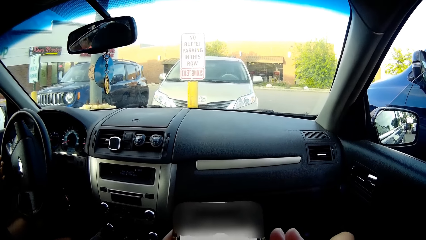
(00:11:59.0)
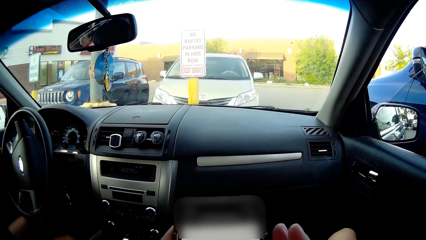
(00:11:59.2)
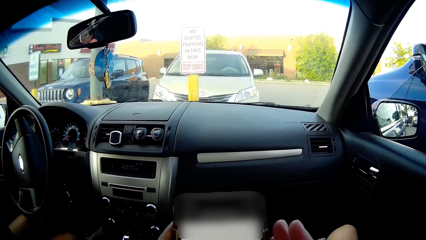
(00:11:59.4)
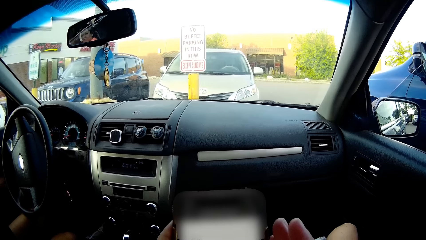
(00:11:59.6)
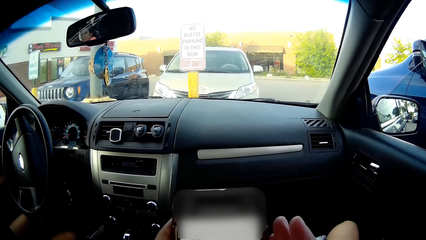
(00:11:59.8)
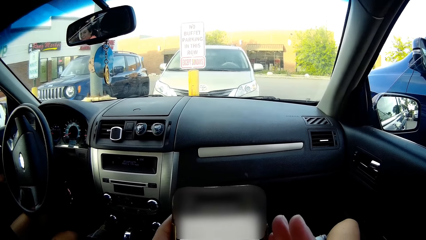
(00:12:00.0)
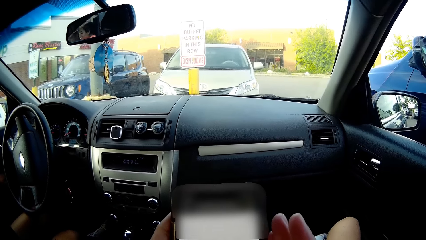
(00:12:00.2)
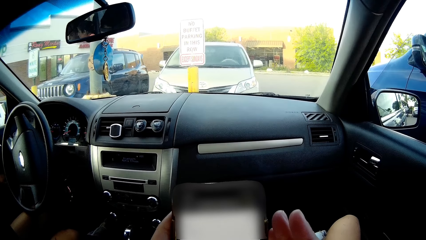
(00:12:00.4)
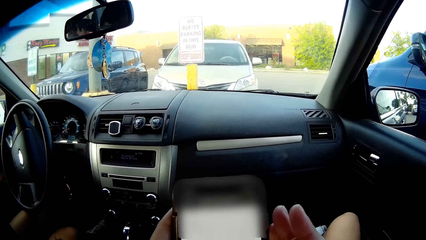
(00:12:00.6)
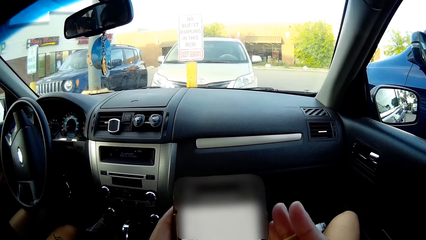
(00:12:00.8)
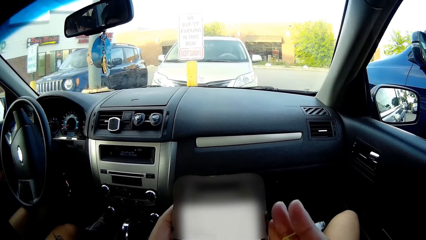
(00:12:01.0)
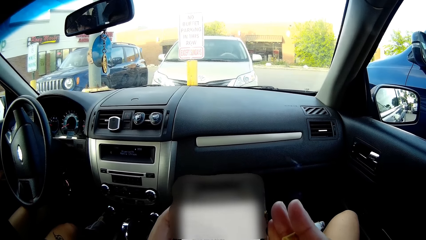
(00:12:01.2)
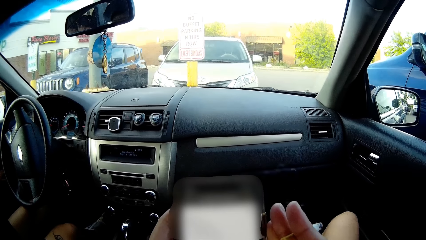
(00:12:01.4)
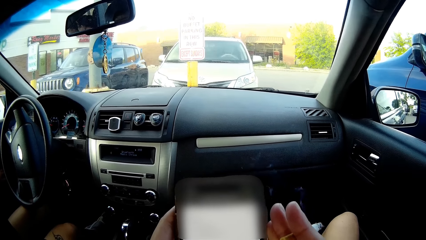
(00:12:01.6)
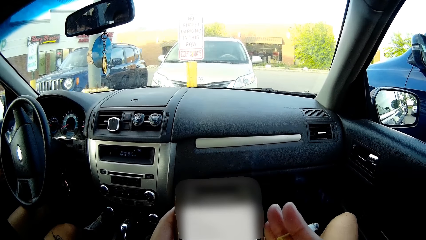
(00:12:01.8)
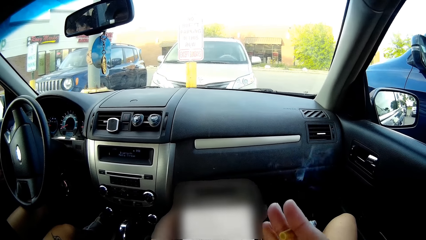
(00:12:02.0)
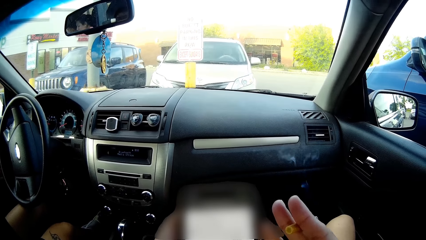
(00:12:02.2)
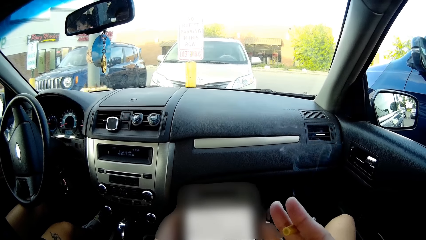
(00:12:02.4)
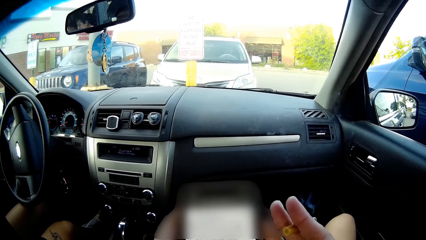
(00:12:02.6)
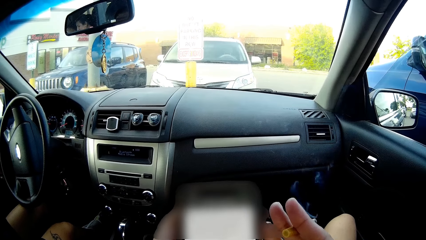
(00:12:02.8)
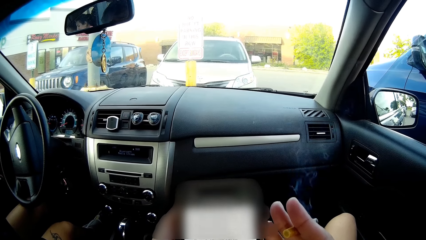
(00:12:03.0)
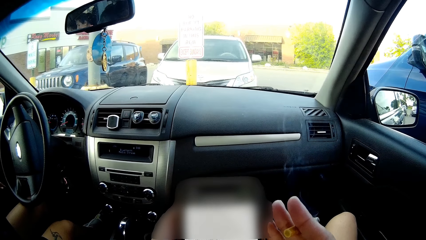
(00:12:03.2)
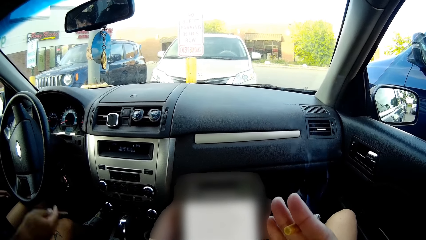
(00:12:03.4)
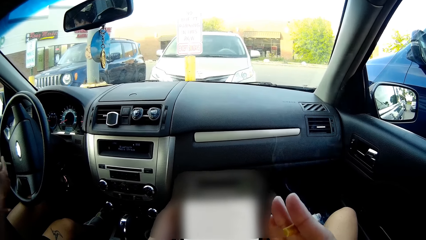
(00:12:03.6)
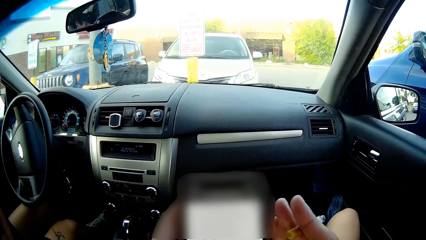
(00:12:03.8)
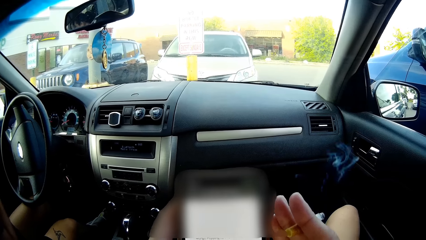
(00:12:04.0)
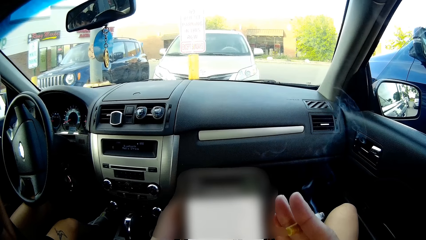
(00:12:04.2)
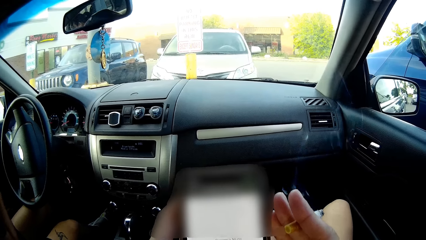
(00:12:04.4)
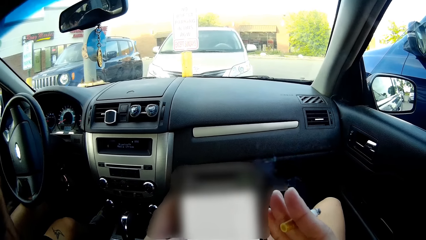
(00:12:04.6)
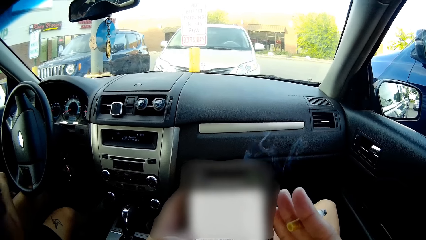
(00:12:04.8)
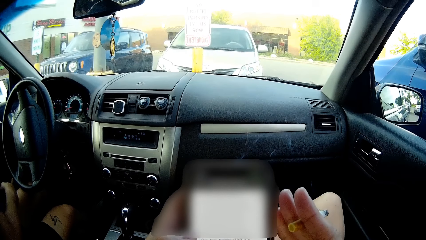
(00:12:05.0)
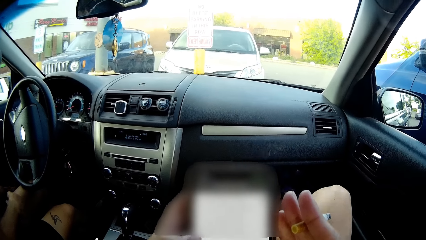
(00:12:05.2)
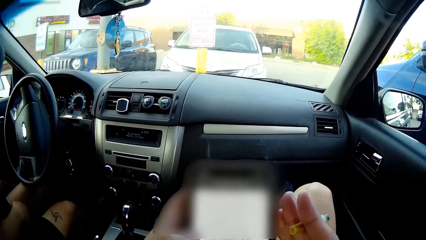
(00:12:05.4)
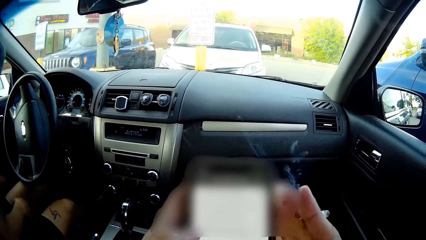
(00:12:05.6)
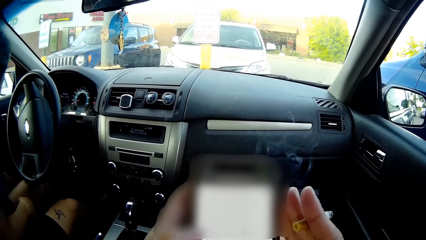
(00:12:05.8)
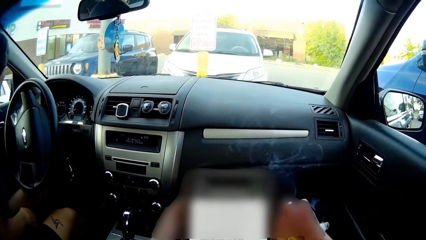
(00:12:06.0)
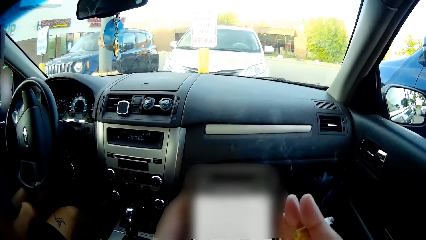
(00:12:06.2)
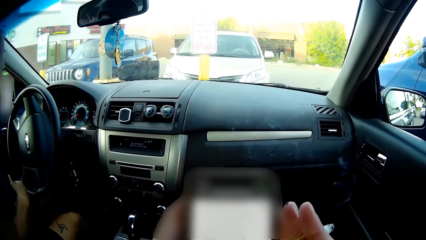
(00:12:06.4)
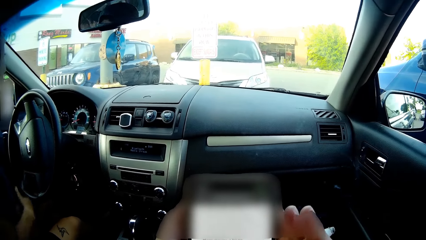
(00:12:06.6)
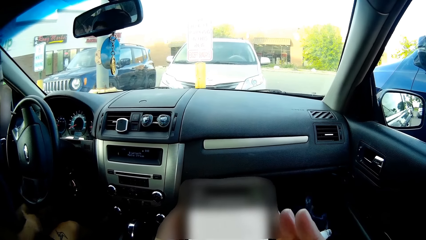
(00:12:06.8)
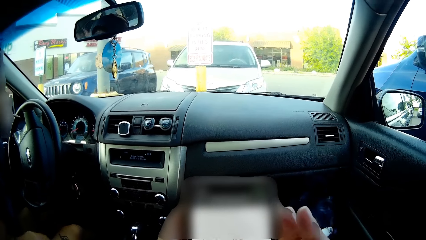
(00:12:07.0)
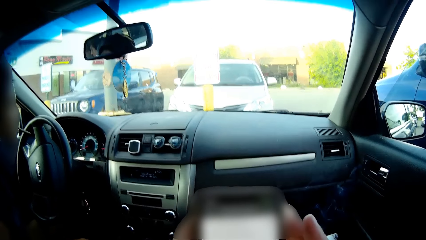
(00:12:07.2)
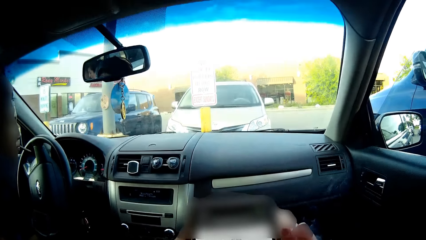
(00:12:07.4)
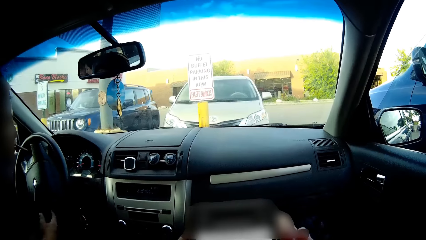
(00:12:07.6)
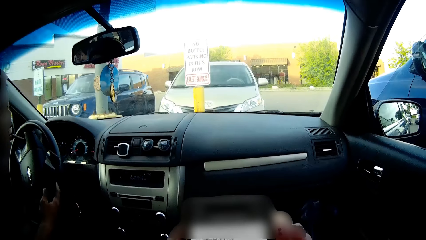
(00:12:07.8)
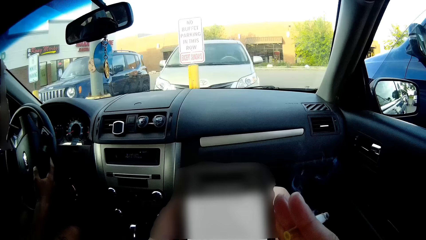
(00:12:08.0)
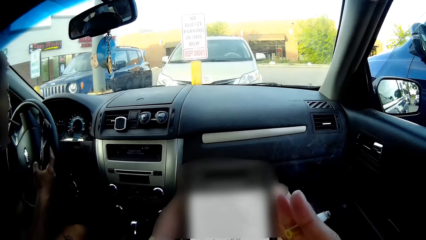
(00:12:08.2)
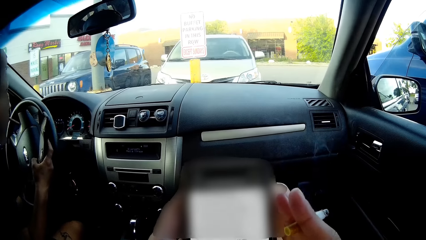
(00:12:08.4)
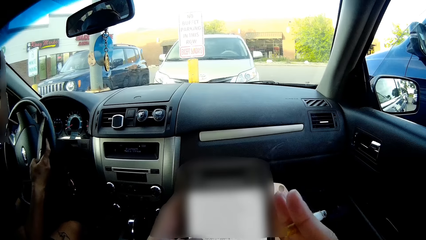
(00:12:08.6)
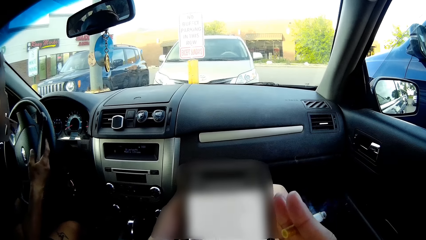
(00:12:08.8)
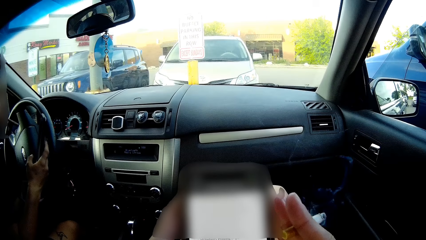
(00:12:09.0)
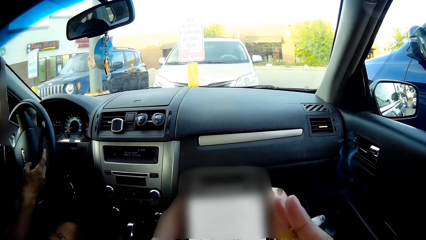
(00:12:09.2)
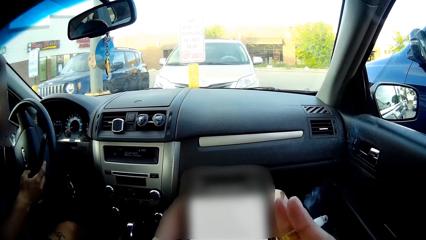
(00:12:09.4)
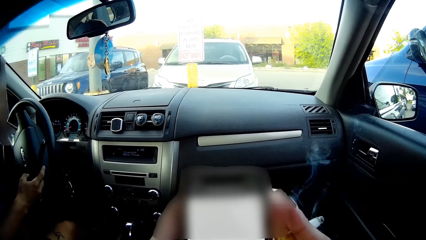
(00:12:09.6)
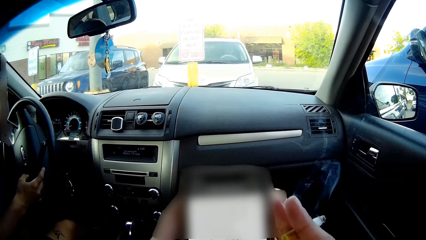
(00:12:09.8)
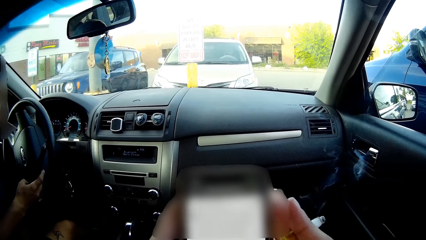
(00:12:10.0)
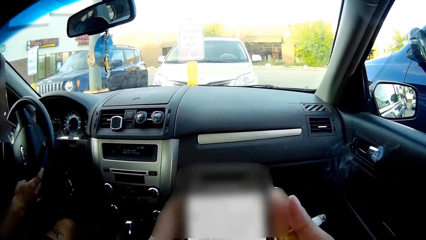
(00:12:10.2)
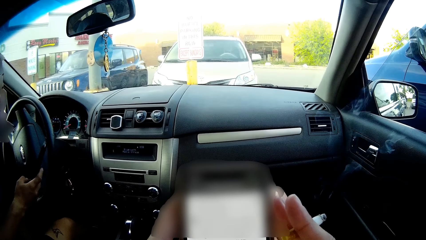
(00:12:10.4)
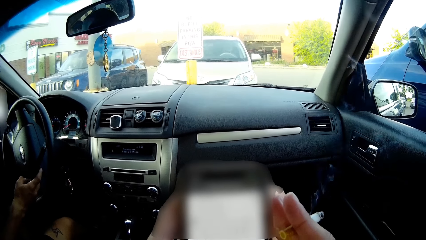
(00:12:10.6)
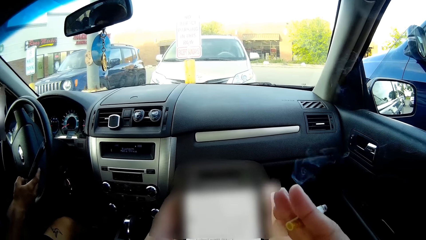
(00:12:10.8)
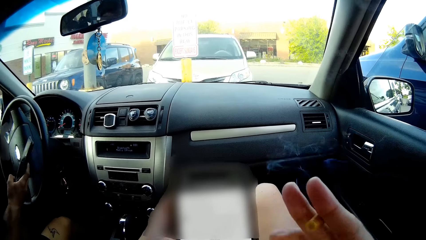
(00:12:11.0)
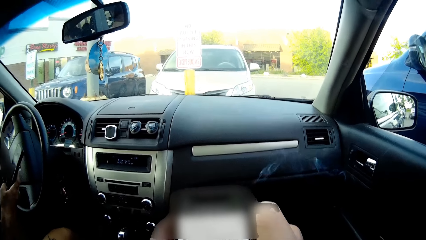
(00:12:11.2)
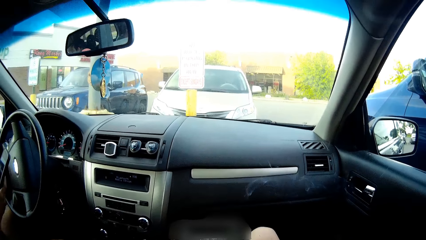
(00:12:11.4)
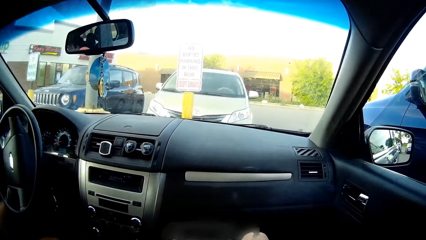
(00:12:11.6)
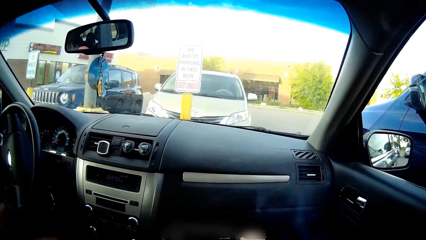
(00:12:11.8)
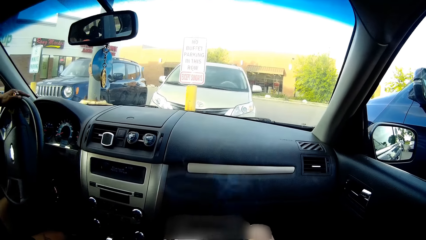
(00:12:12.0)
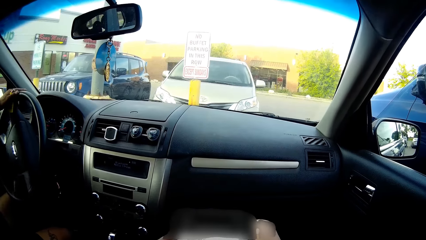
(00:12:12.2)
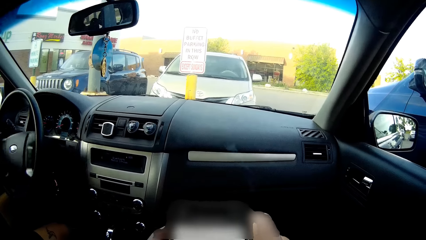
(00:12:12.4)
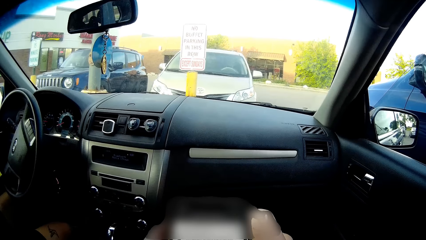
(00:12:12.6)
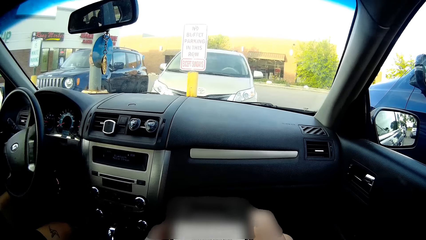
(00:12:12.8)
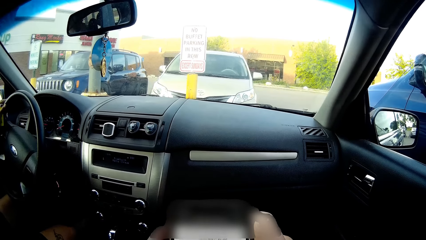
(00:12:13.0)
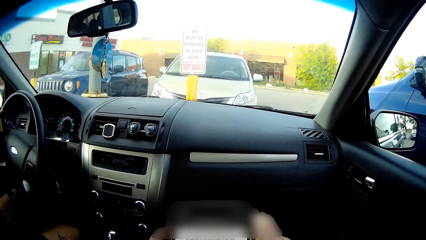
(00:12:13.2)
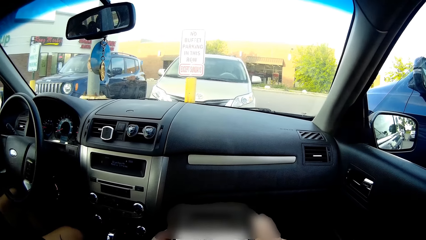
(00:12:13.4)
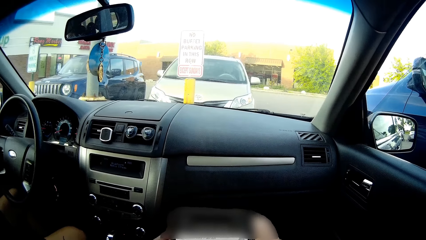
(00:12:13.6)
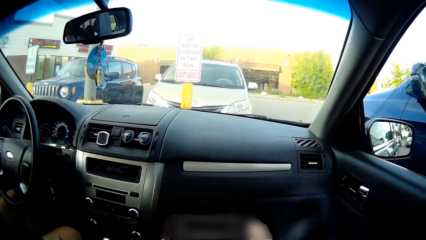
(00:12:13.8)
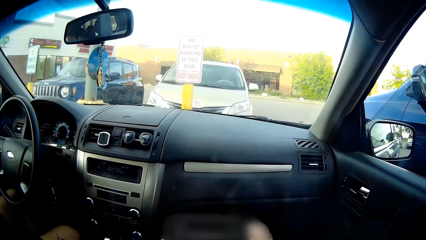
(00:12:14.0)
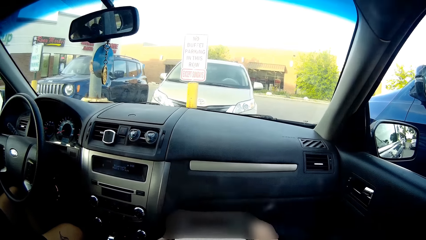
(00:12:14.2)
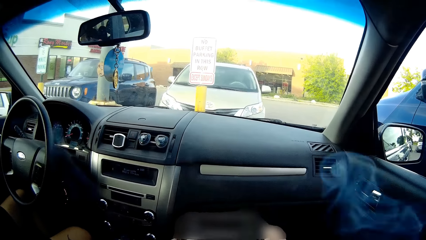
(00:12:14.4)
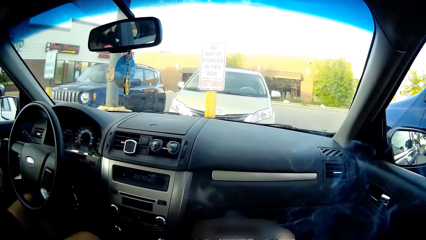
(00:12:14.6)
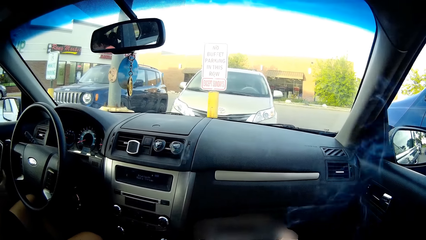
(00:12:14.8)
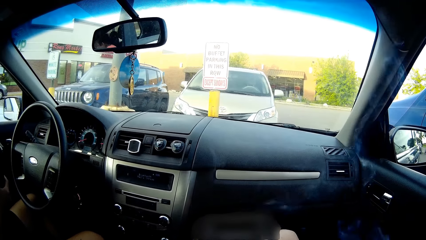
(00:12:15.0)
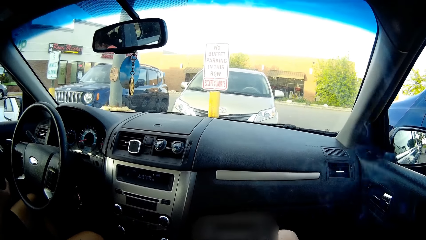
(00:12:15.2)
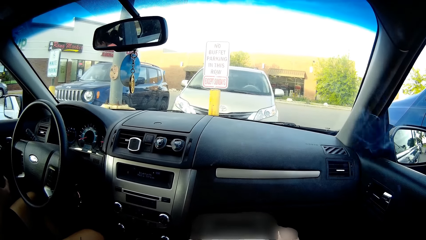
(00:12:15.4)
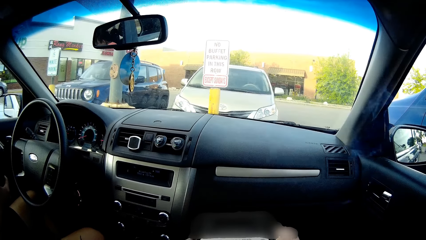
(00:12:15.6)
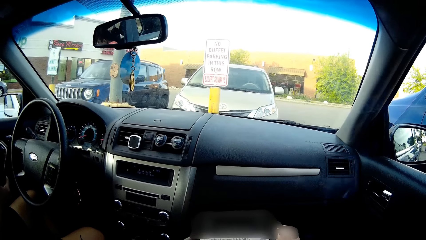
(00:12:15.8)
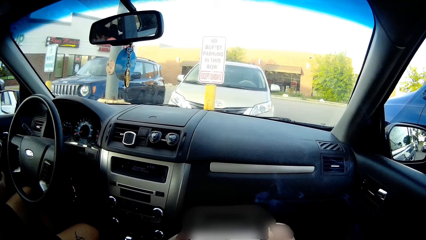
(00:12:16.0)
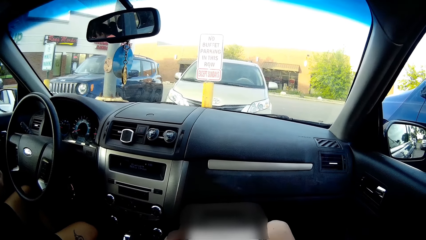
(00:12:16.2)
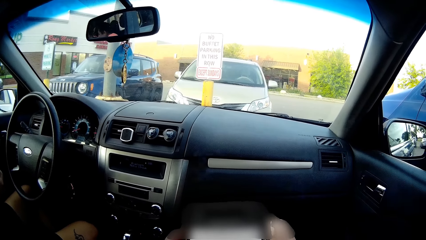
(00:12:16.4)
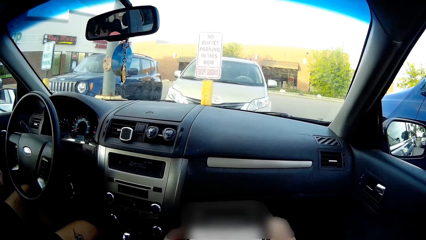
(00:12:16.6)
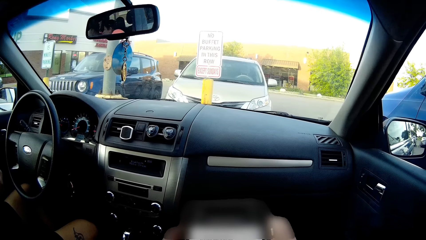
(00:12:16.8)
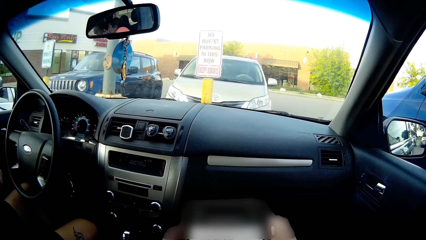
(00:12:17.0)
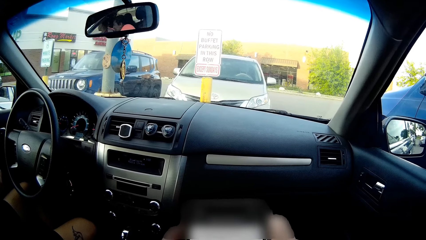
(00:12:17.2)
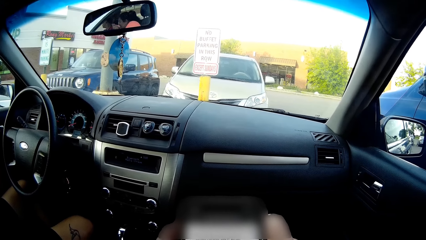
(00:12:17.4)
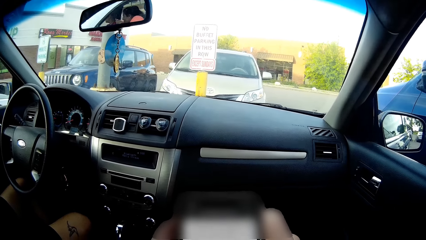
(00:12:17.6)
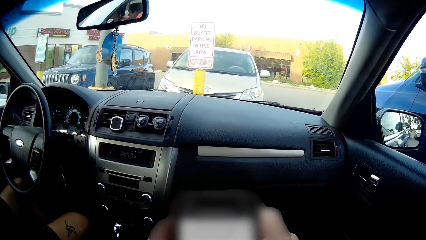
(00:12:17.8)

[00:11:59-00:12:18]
The man winds down a car window with his left hand, picks up a weed from the car seat with his right hand, picks up his phone from his body with his right hand, and operates on his phone with his right hand. The camera wearer converses with the man. She smokes the cigarette with her right hand. The man turns the steering wheel with his left hand. The camera wearer uses the phone.
